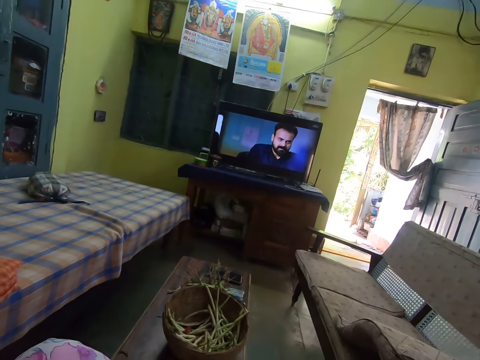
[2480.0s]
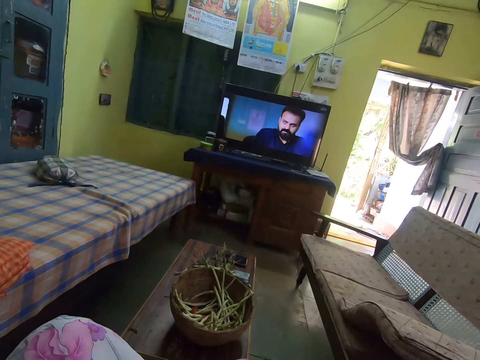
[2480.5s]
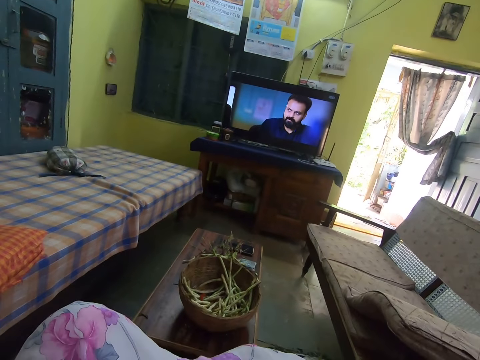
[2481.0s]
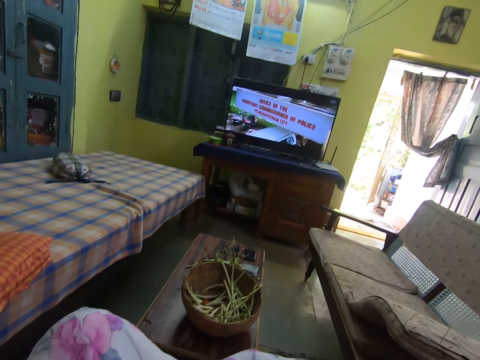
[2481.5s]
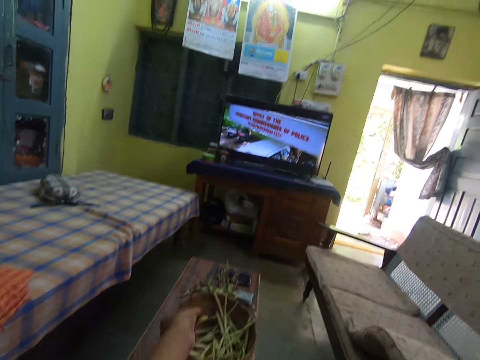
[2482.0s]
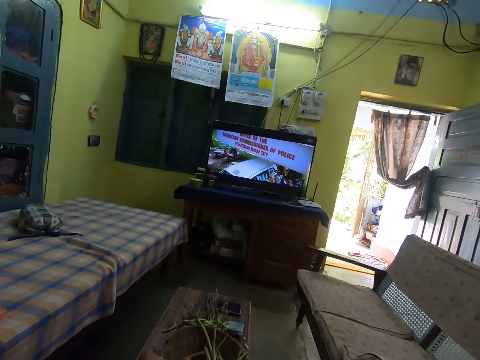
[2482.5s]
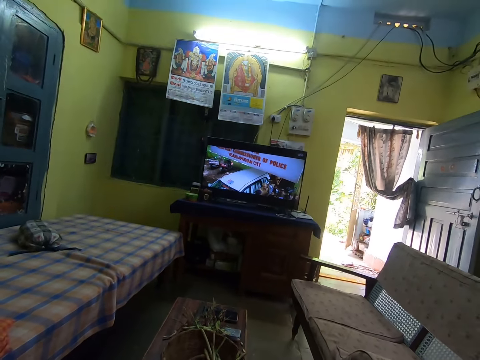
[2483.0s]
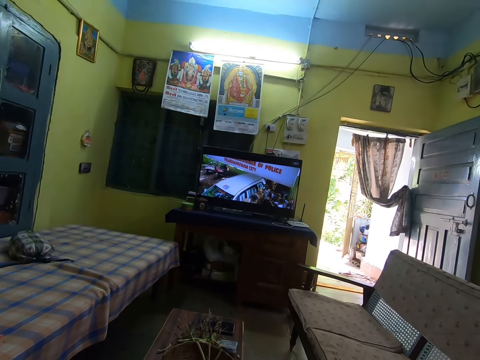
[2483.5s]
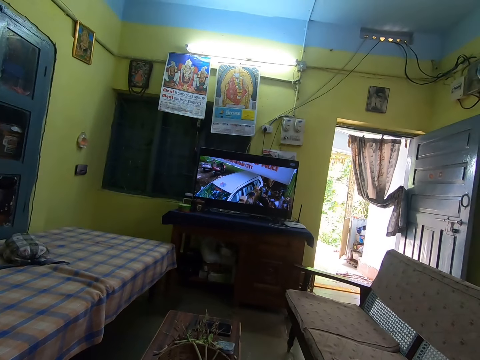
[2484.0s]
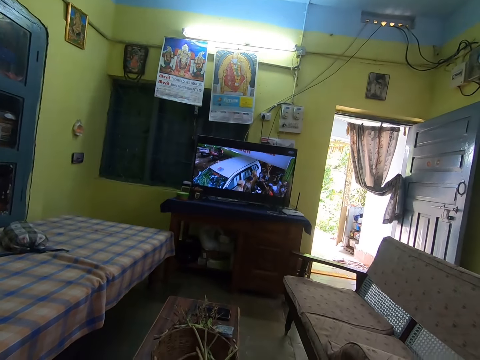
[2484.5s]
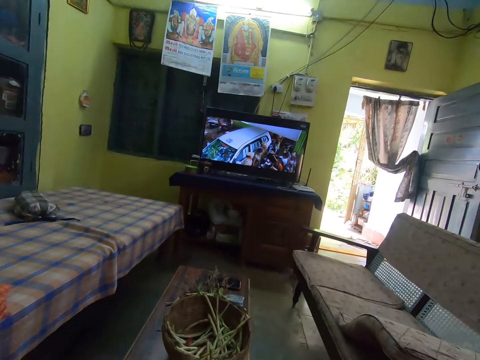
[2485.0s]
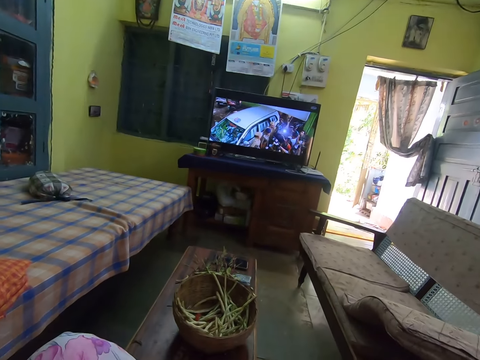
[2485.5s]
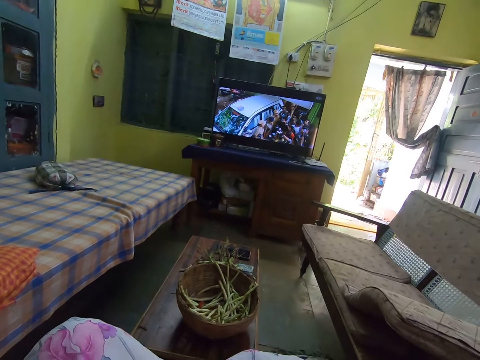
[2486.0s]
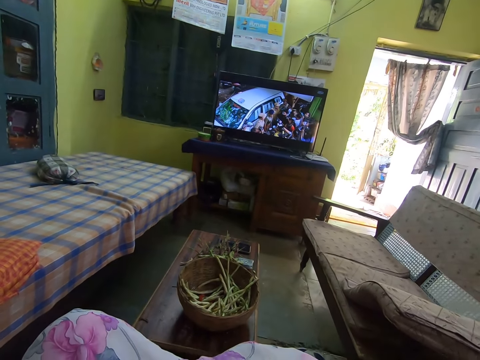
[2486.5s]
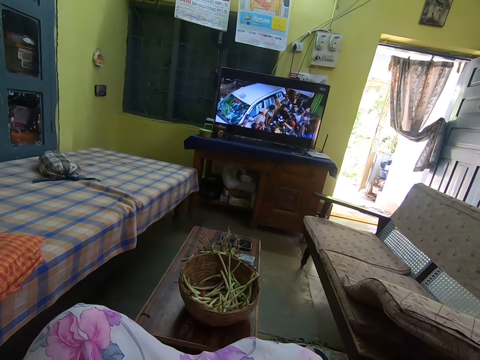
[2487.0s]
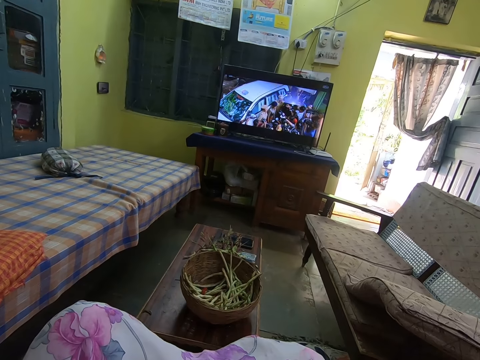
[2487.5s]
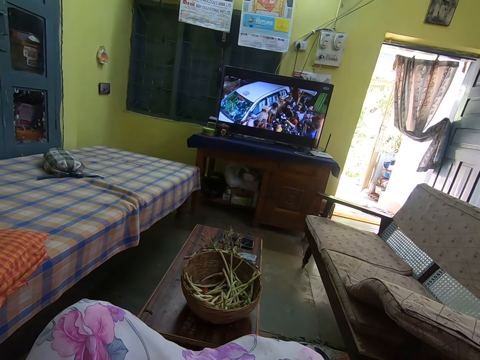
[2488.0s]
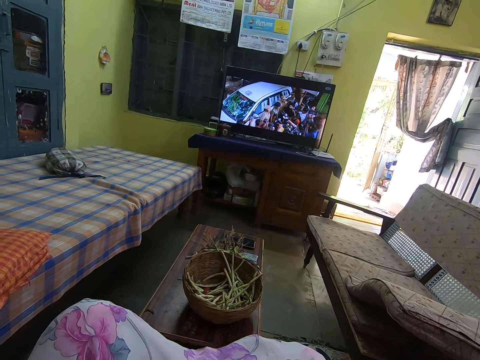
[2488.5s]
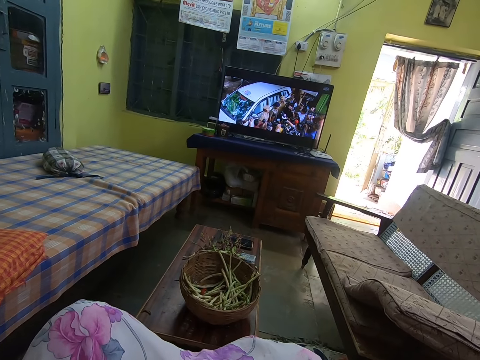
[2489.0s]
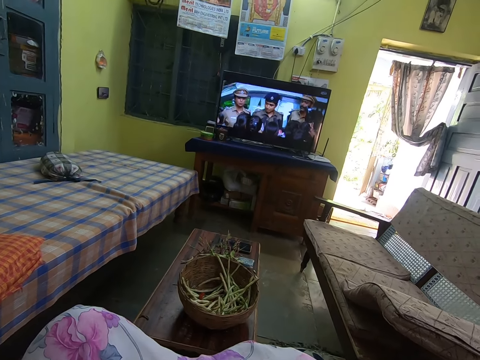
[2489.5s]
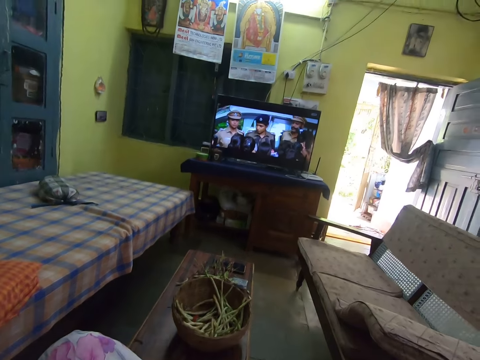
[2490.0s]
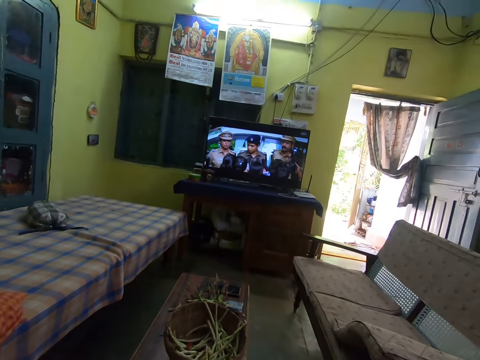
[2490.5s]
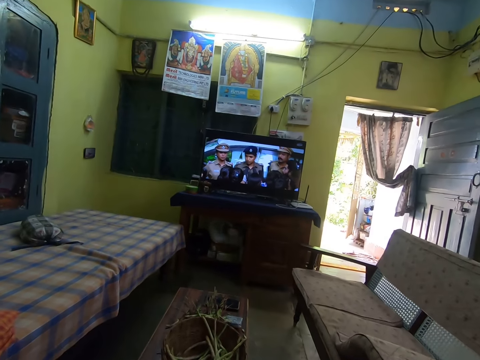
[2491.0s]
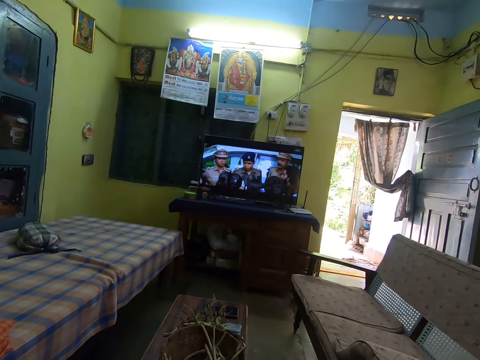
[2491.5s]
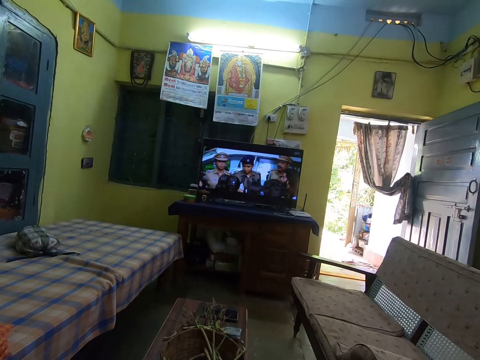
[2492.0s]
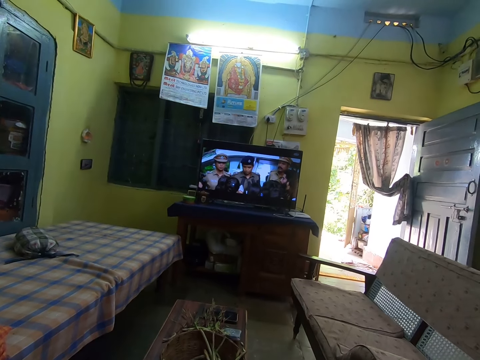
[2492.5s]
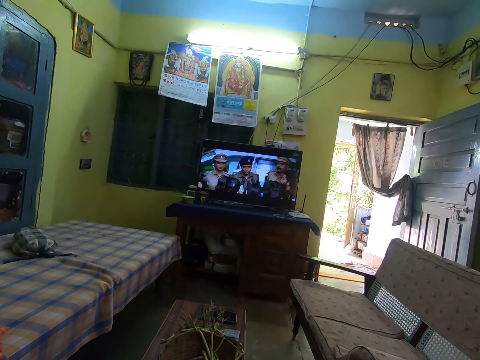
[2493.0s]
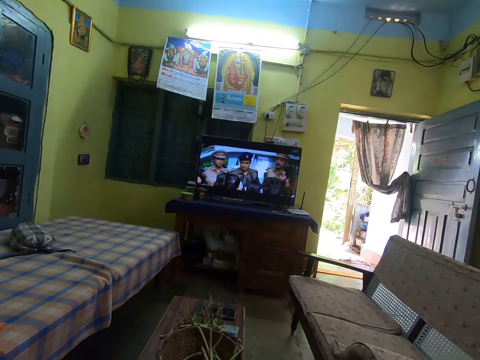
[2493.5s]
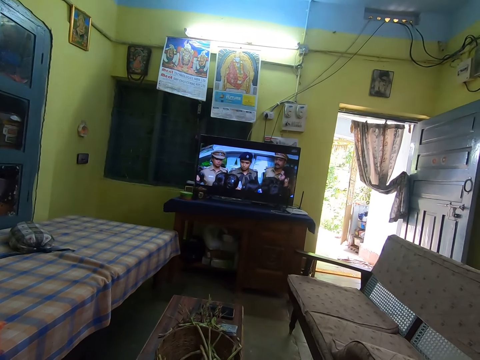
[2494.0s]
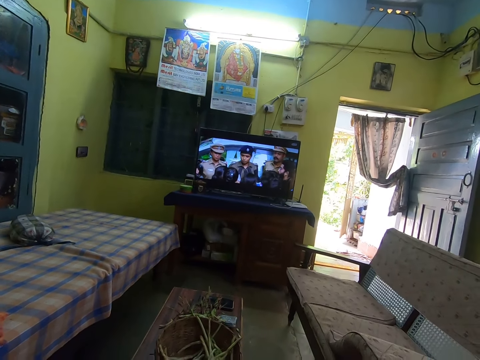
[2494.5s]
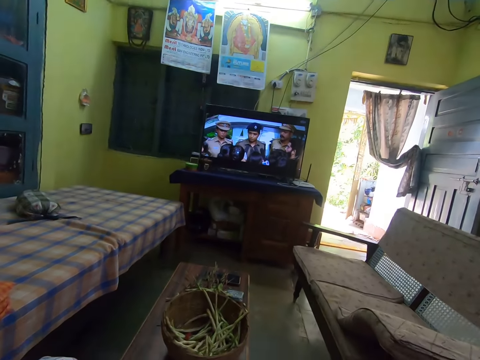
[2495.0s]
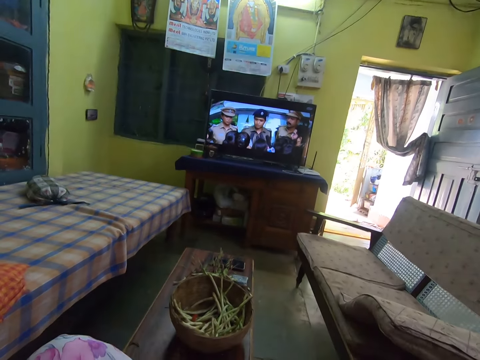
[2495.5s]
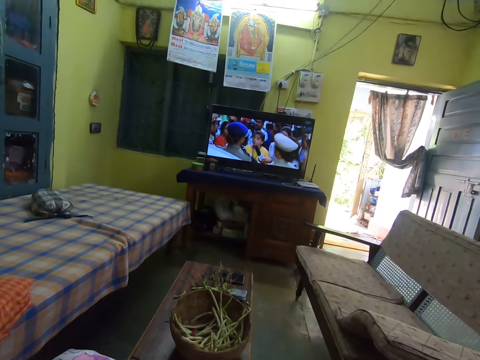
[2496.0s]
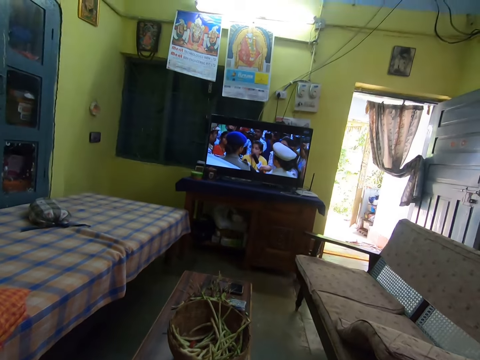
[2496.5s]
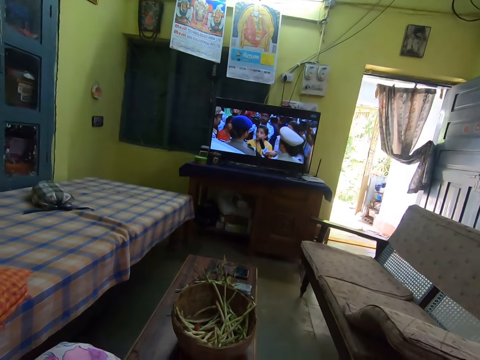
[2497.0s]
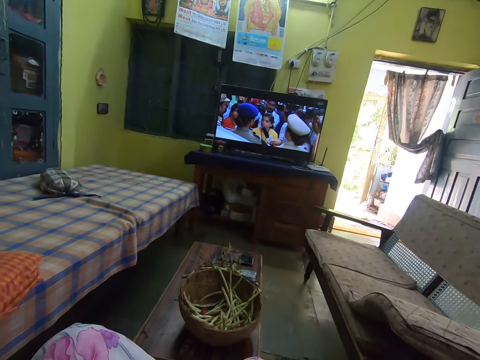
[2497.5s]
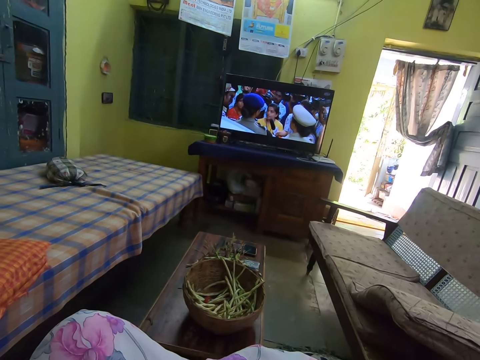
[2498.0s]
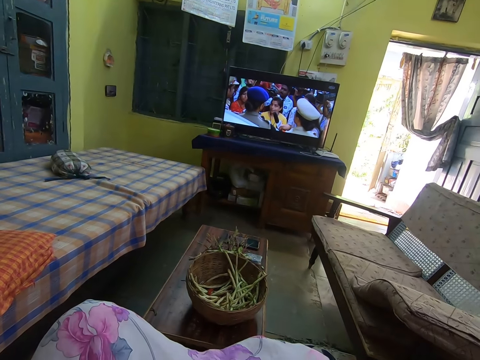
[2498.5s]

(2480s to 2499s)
The camera wearer looks around. They watch television. They put green beans in the basket. They watch television. They watch television again. They look around.

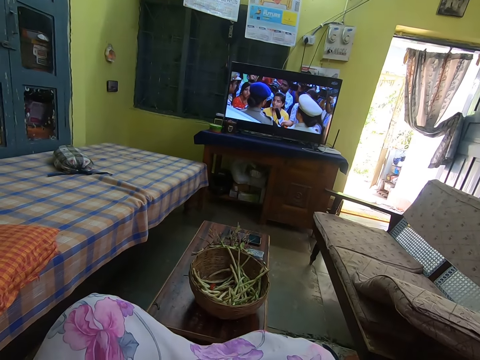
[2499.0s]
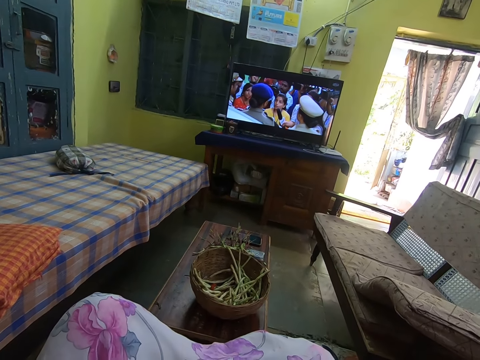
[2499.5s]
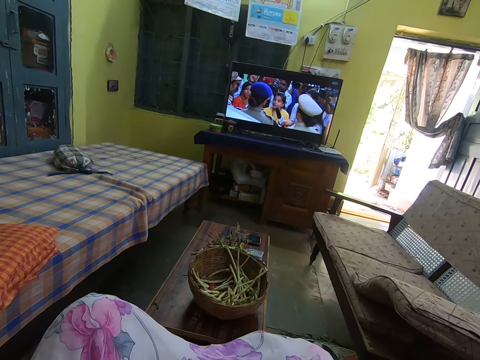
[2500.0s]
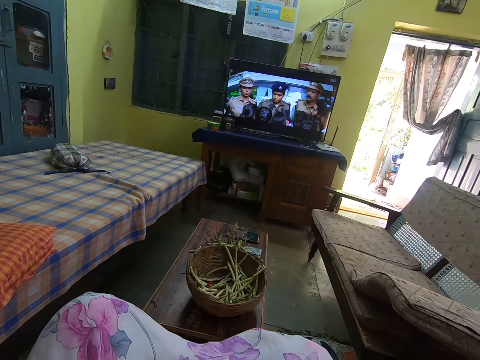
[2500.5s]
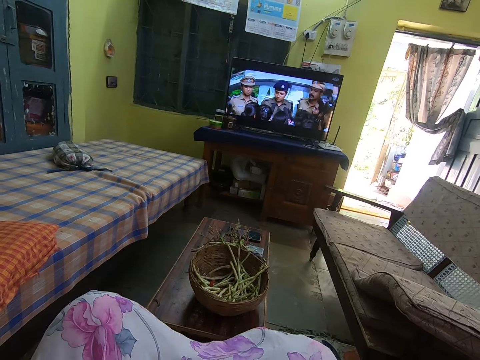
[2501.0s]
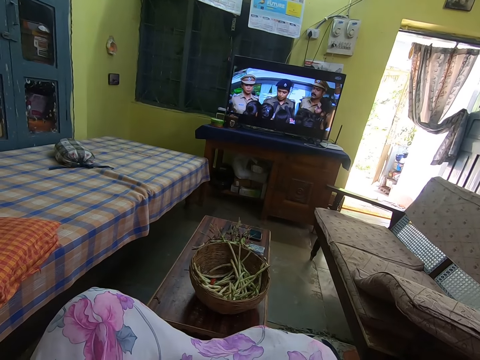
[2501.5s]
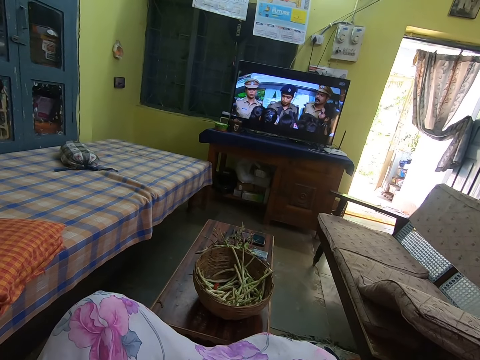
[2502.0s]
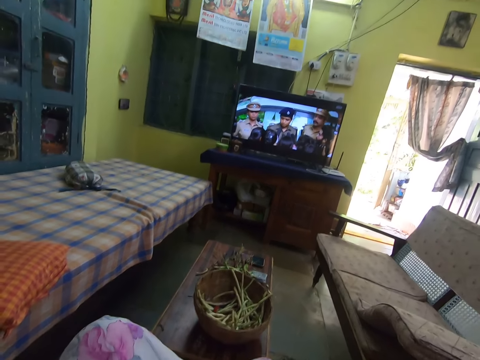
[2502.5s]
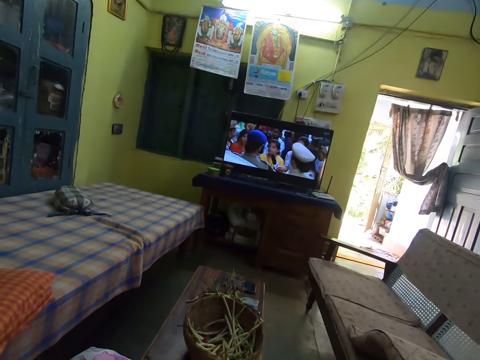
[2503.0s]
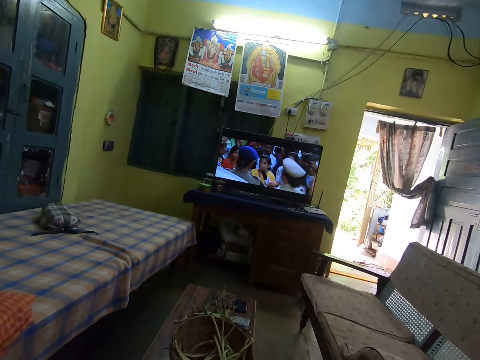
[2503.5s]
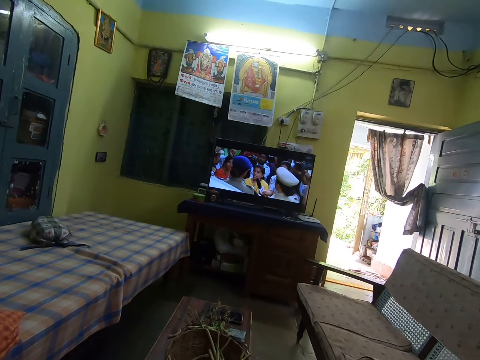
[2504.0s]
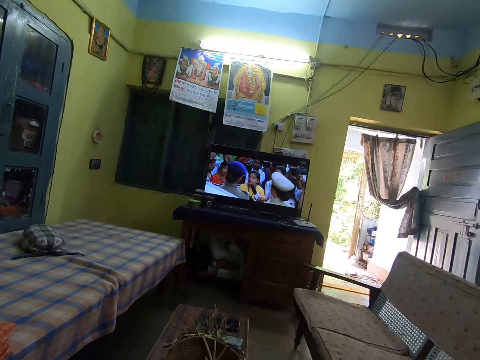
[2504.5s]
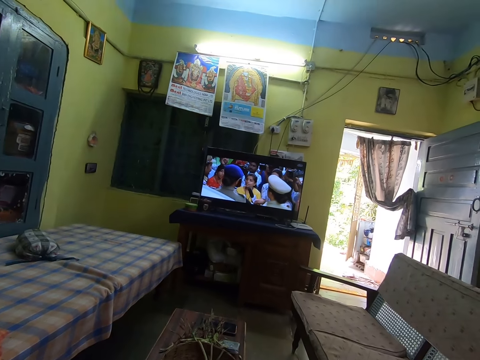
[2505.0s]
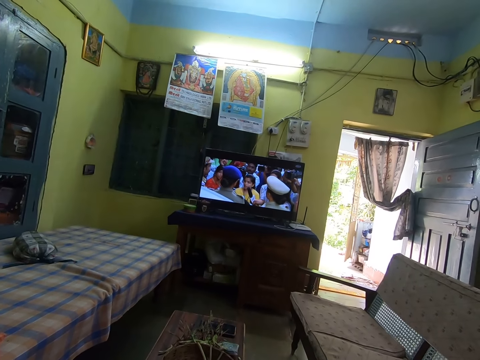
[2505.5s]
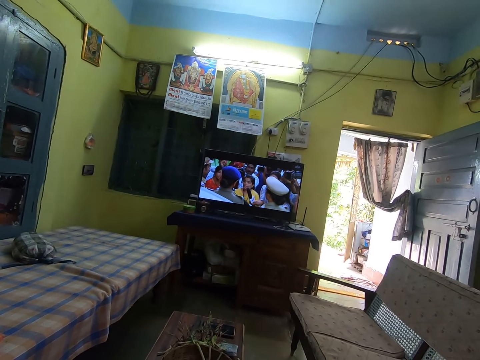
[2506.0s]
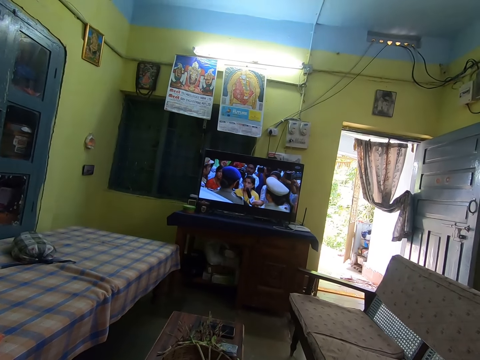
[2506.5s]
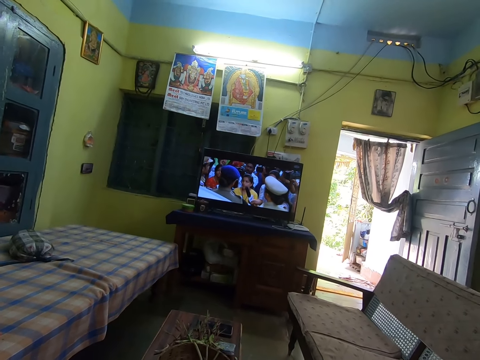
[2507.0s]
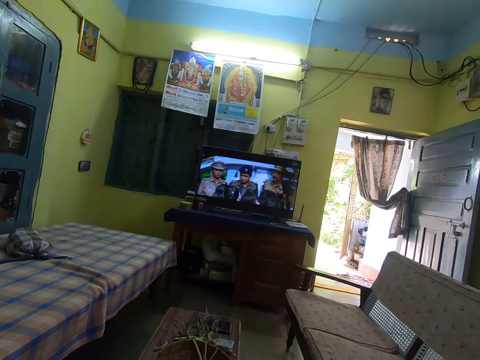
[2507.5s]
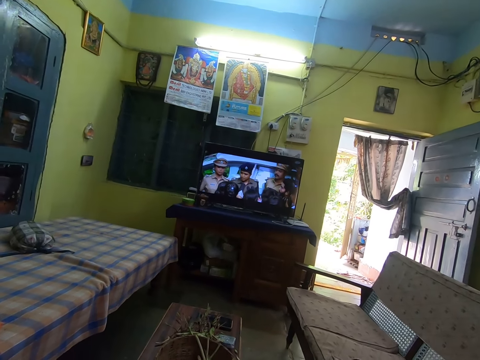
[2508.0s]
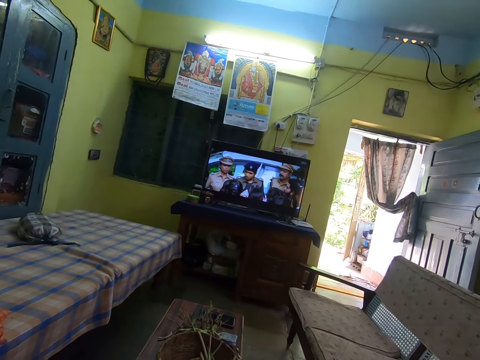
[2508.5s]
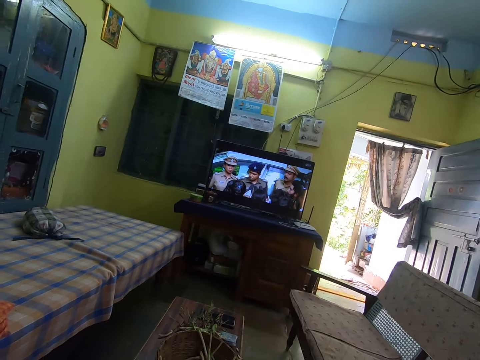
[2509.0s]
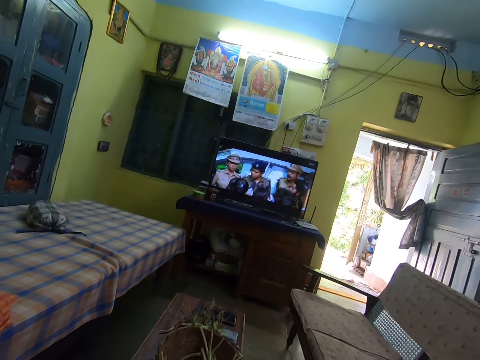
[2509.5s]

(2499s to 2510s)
The camera wearer watches television.
